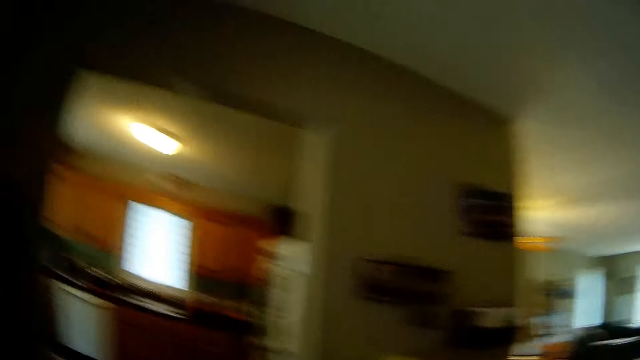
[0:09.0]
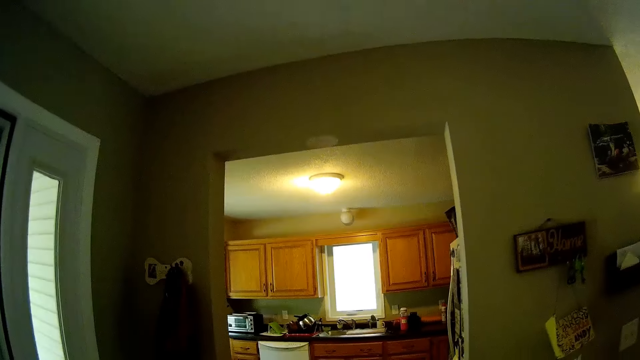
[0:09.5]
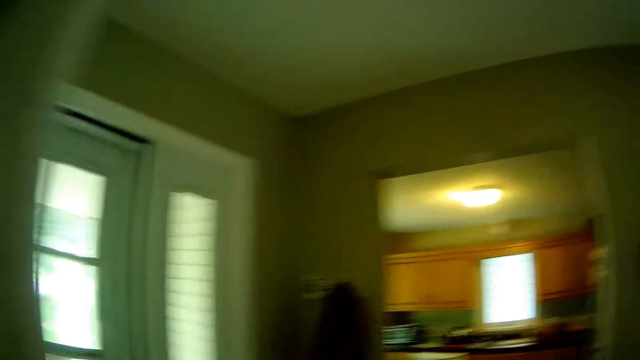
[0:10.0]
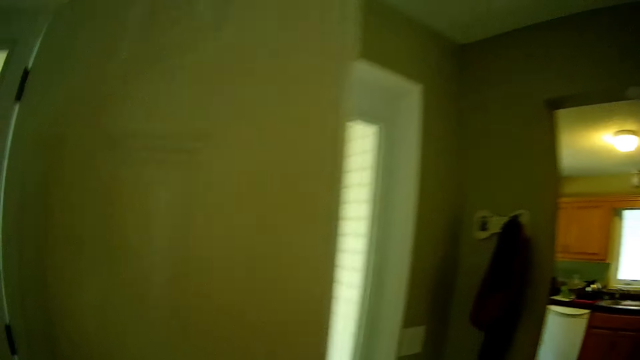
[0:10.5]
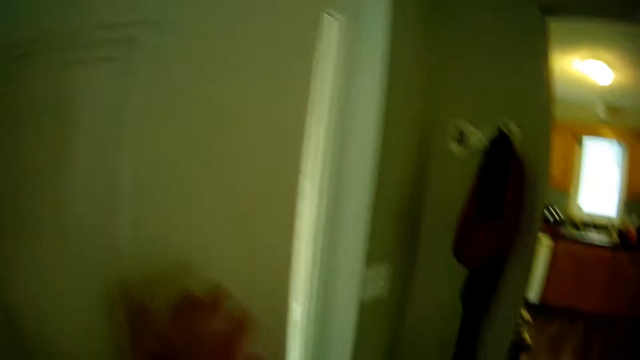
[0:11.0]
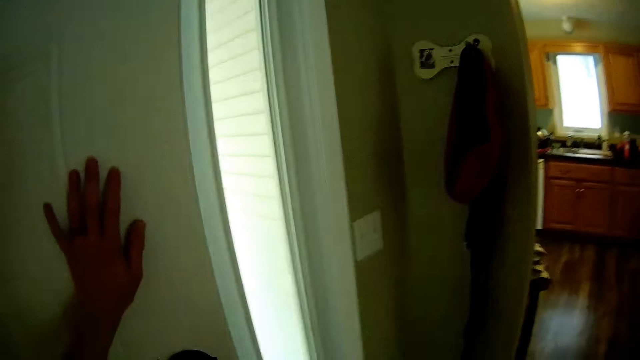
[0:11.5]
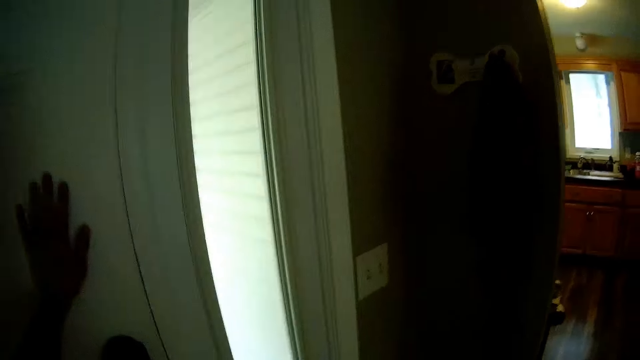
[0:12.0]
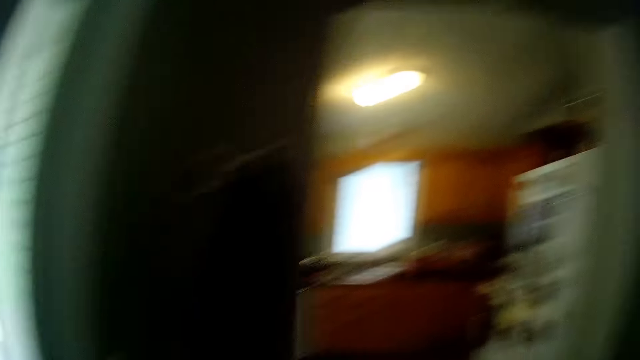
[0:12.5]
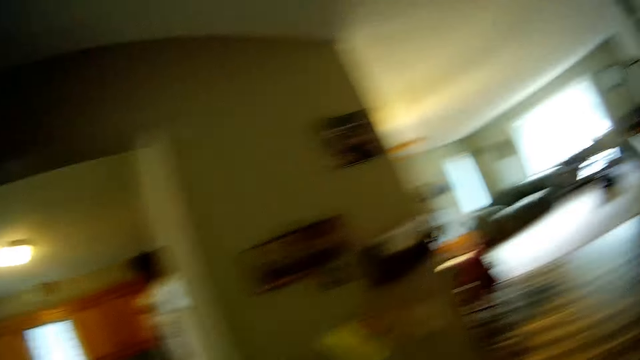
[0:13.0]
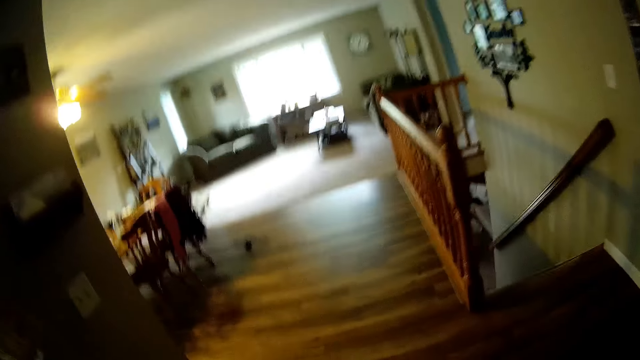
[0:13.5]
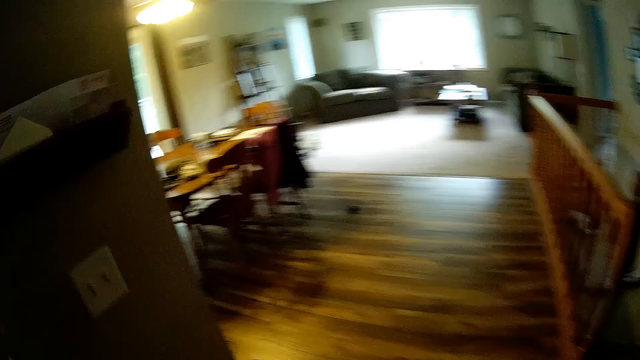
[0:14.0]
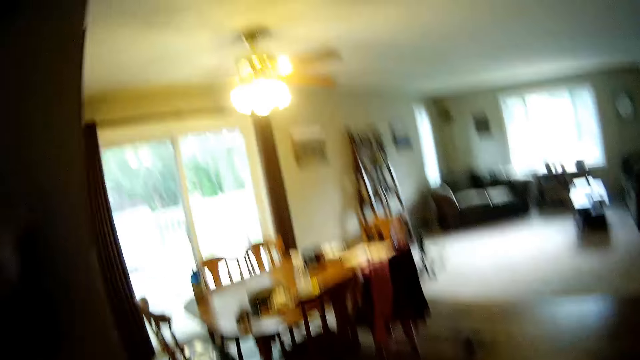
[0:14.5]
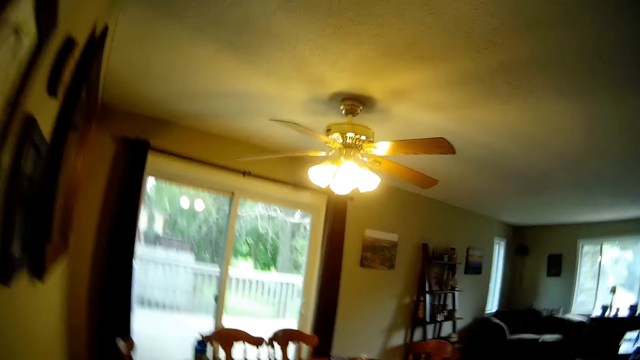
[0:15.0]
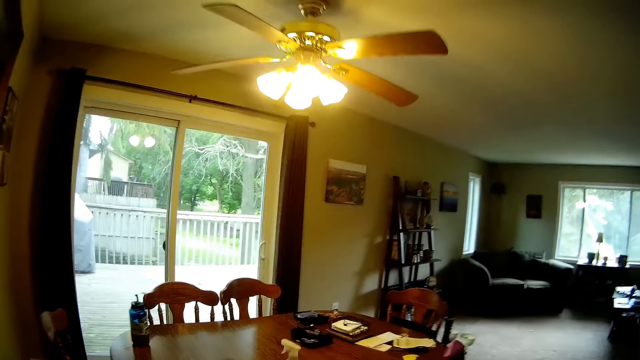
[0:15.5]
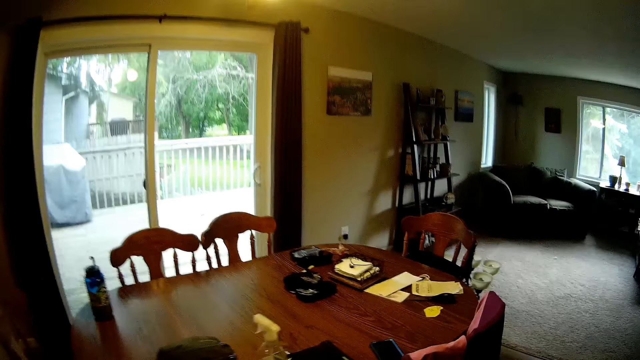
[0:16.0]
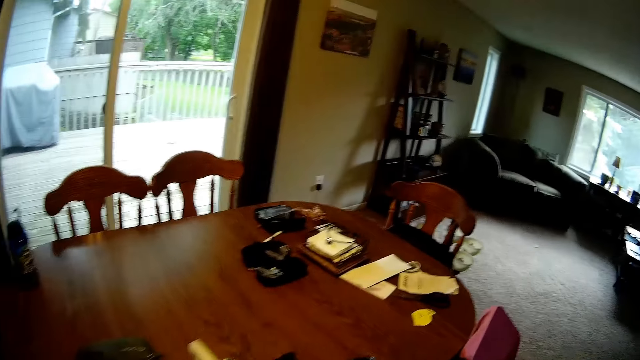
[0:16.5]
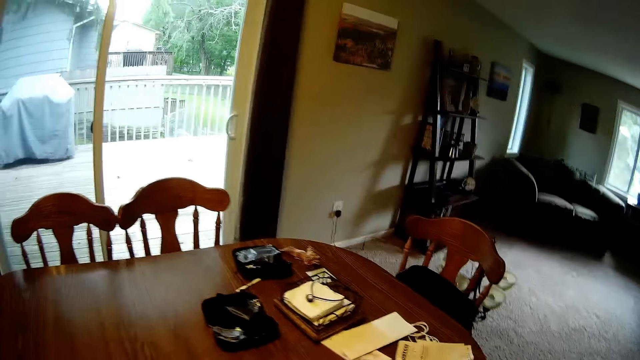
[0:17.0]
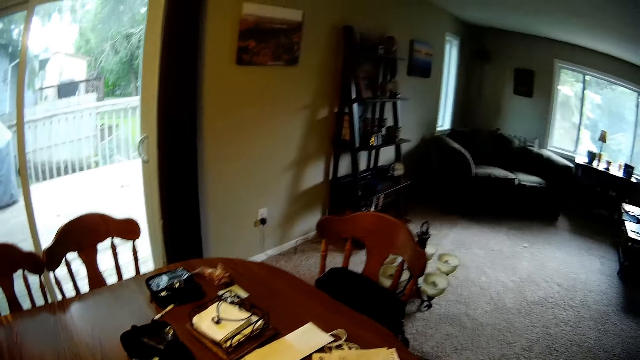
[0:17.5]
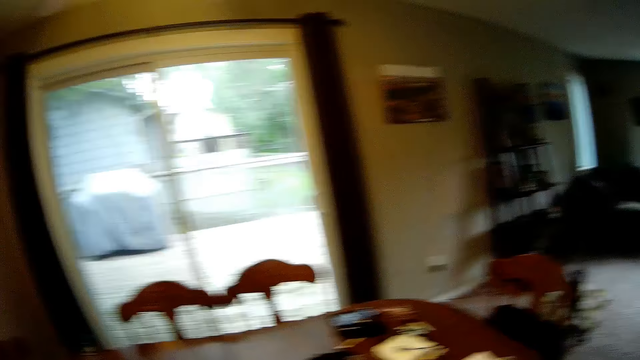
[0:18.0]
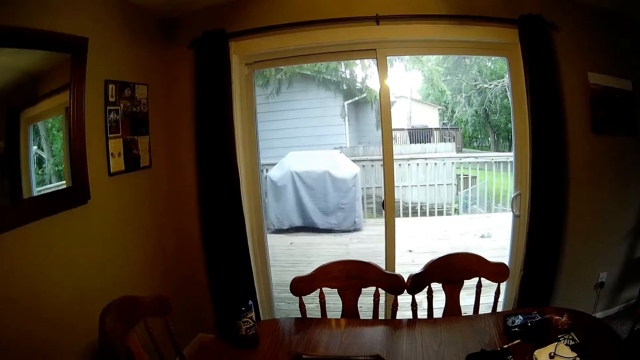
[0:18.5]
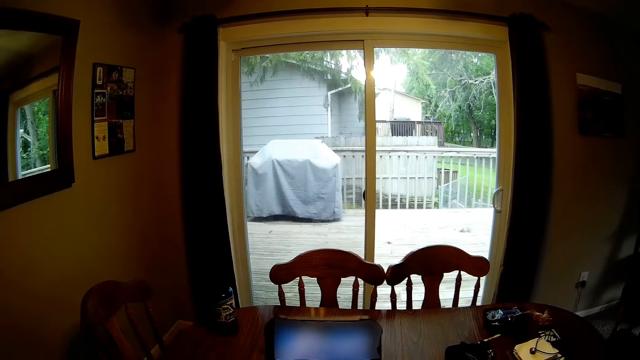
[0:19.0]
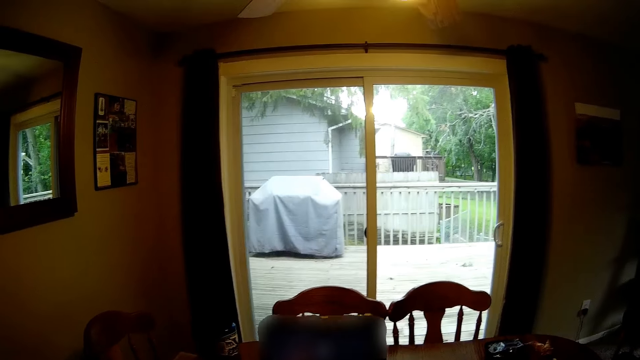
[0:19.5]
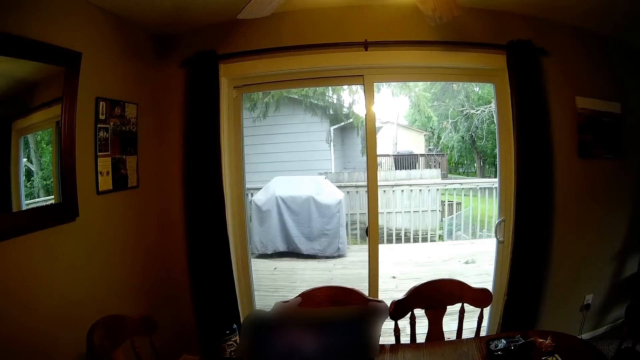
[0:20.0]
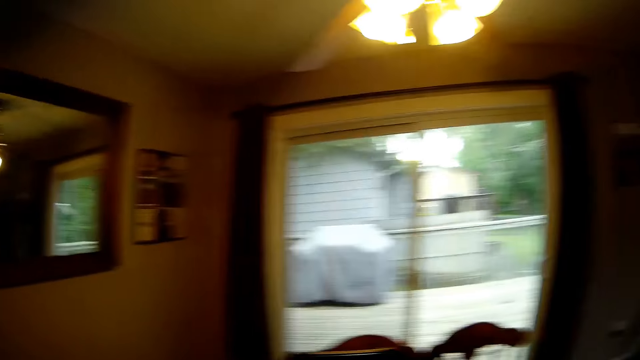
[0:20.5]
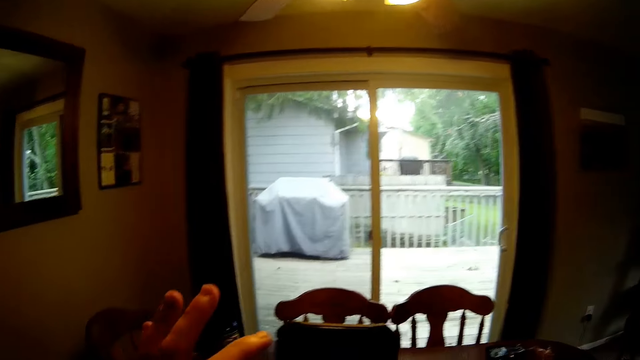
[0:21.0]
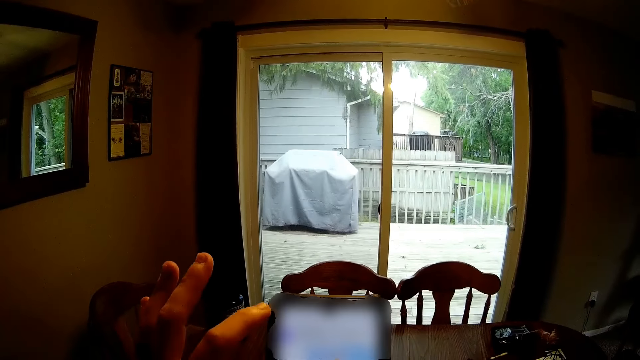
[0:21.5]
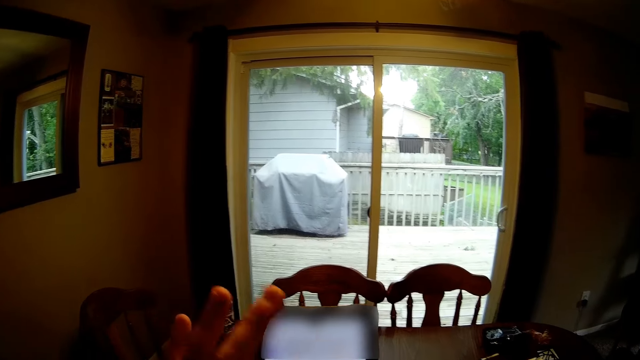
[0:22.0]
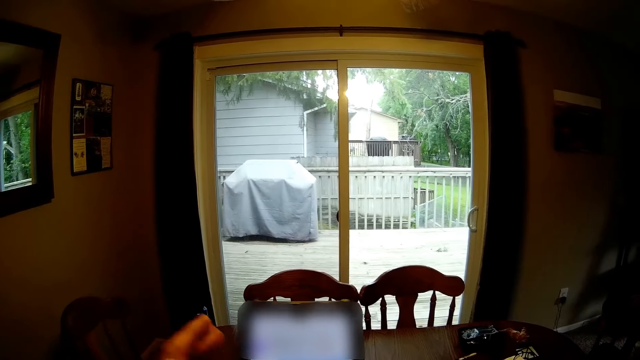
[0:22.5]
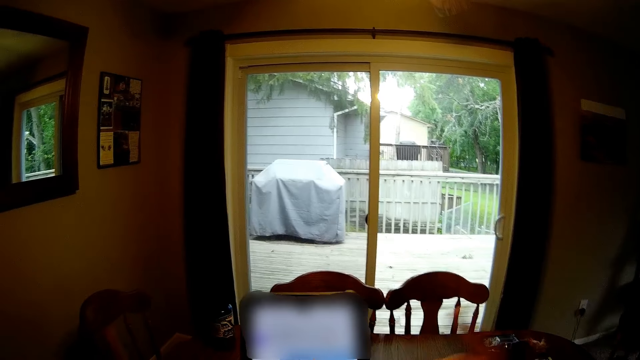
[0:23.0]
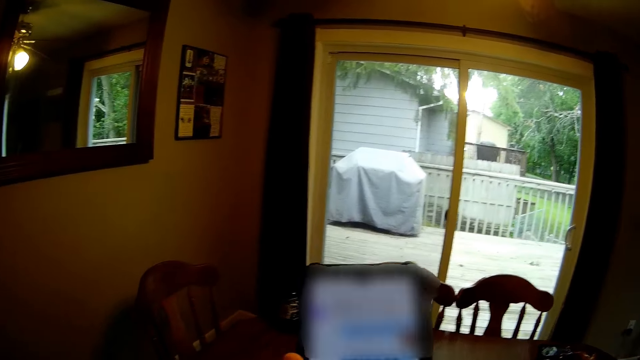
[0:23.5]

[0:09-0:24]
The camera wearer closes the door with her right hand. She places her hand on the wall. She walks in the house towards a table. She holds a phone with both hands. She operates the mobile phone.

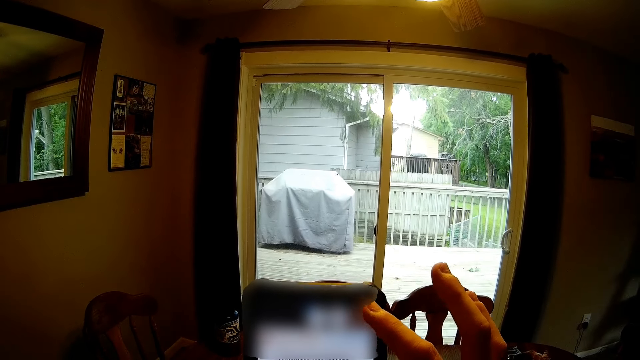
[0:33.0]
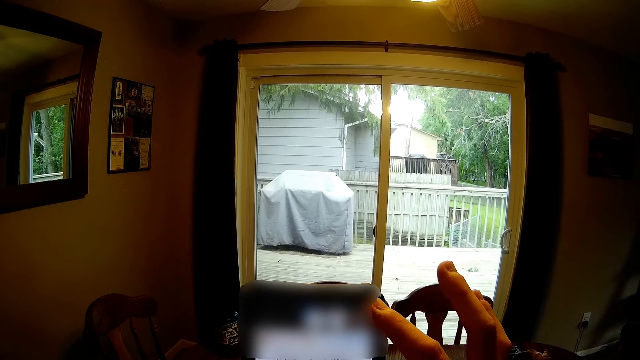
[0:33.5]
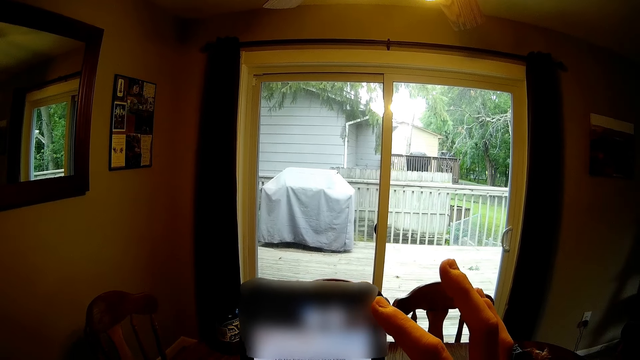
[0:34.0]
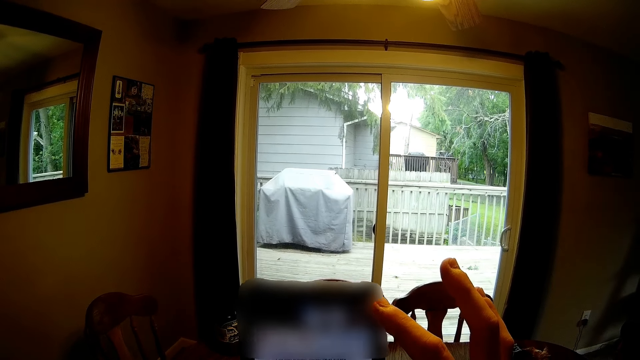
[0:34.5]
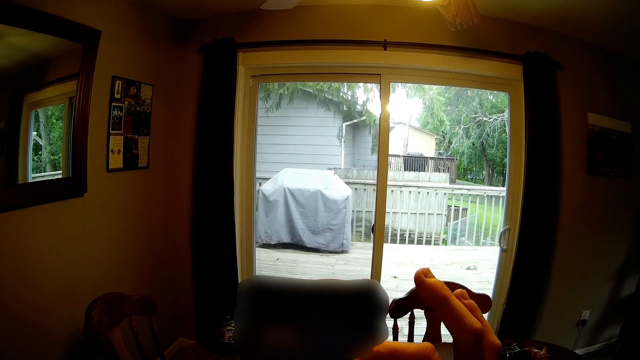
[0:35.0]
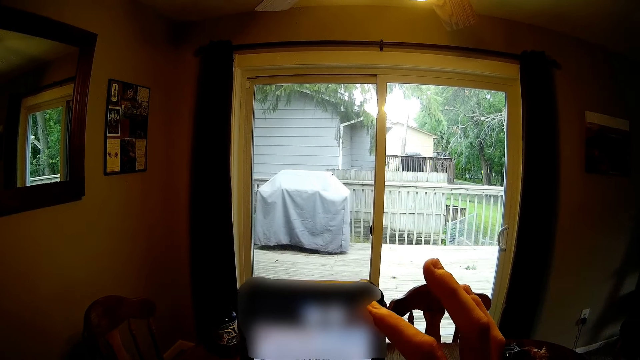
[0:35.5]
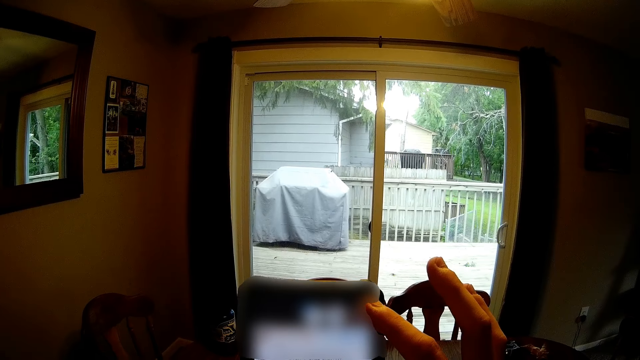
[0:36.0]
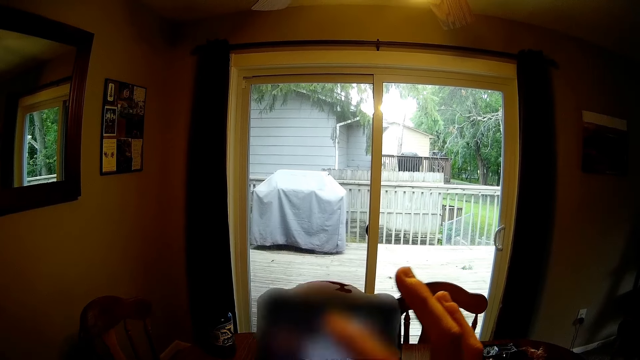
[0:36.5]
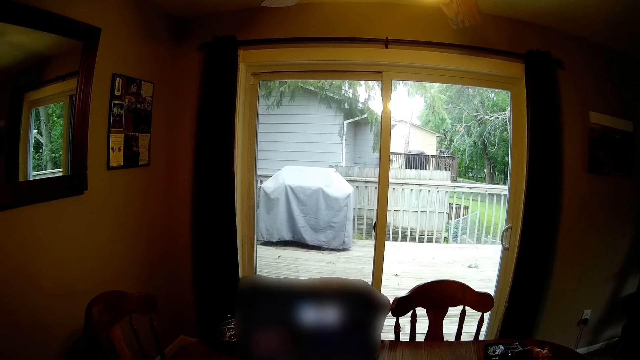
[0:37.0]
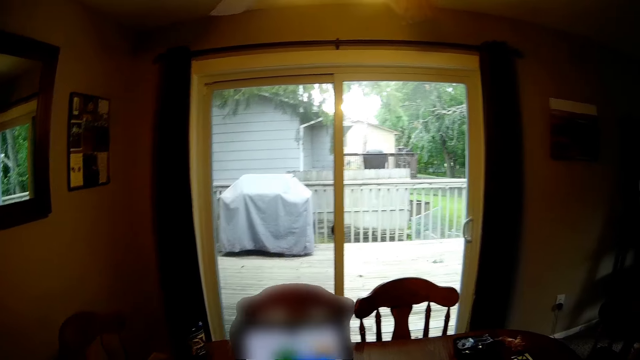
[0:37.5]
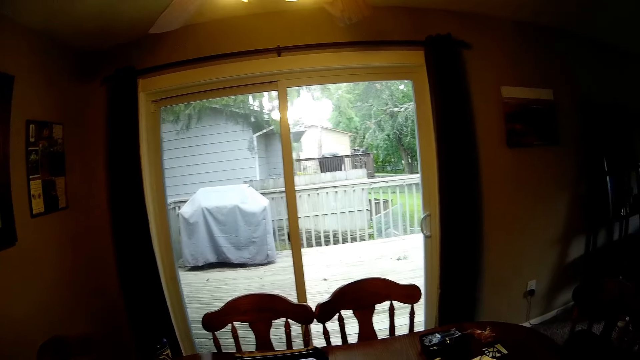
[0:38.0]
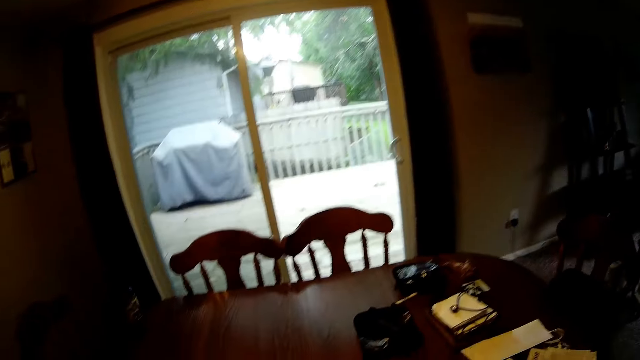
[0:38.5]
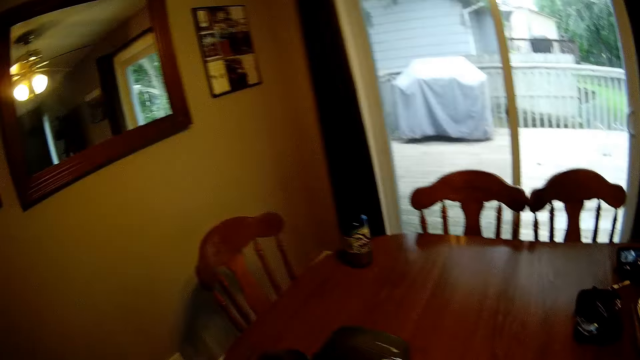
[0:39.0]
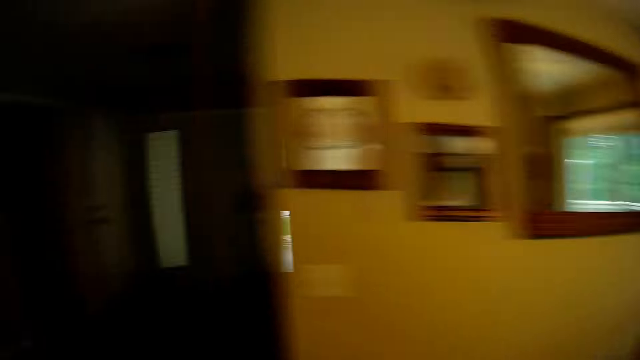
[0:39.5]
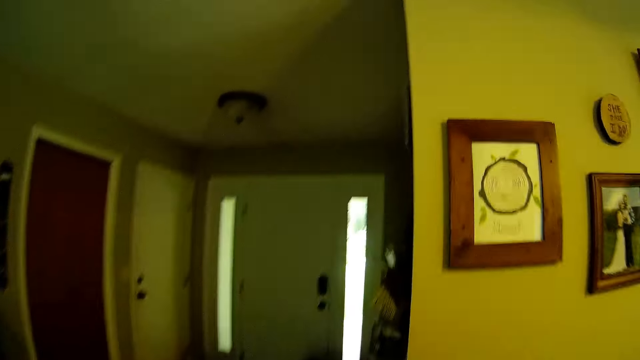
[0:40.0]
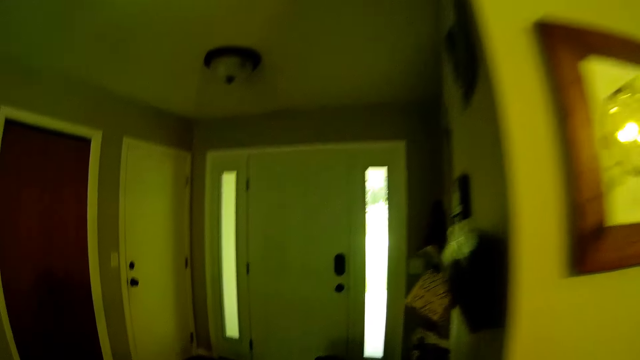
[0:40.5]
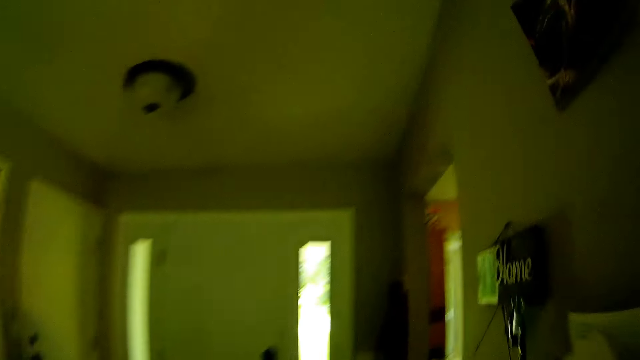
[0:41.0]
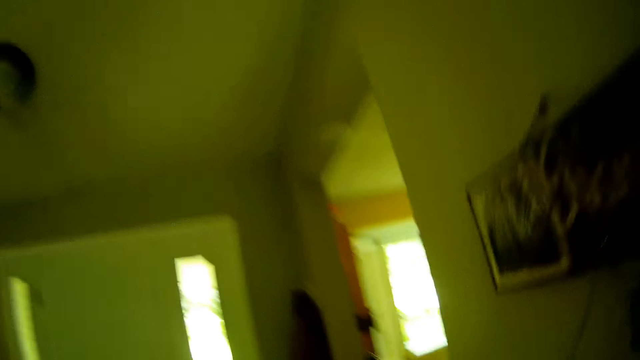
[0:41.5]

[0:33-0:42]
The camera wearer drops the phone in both hands on the table. They walk in the house.
